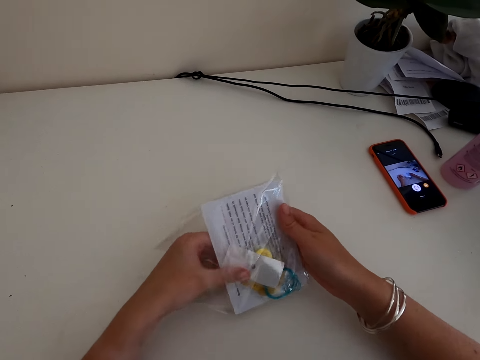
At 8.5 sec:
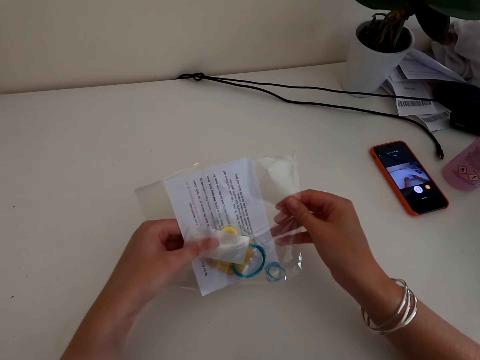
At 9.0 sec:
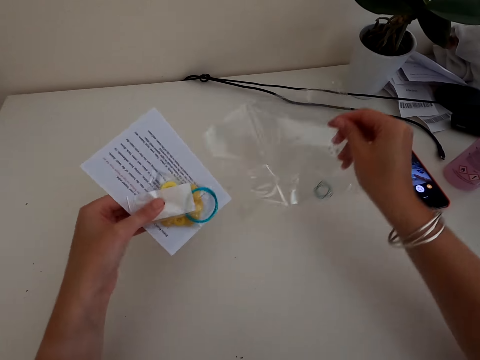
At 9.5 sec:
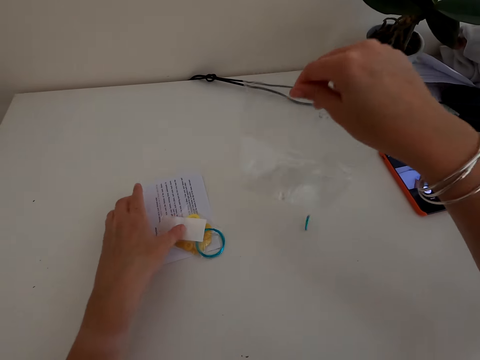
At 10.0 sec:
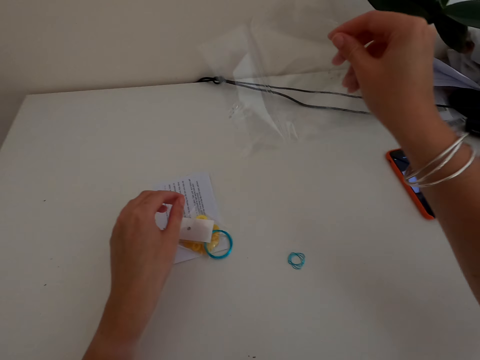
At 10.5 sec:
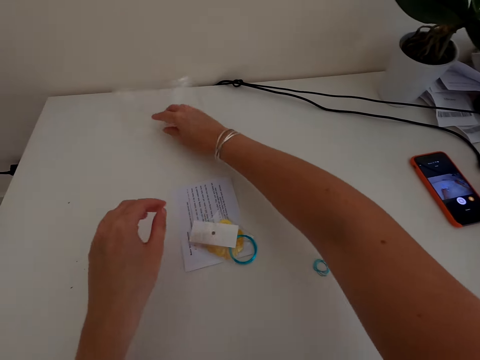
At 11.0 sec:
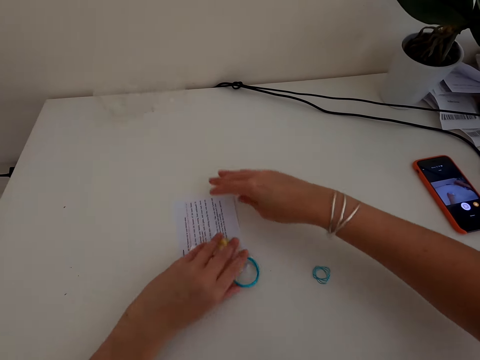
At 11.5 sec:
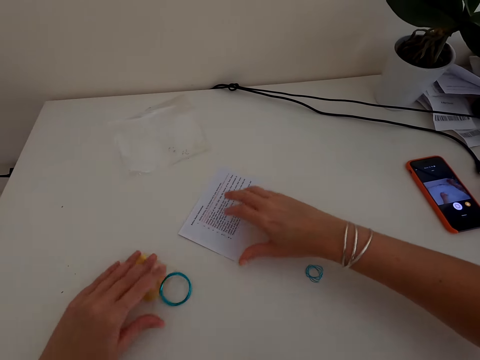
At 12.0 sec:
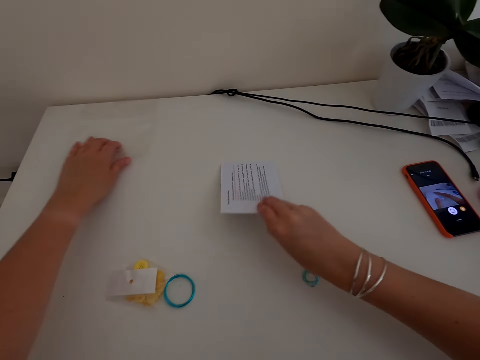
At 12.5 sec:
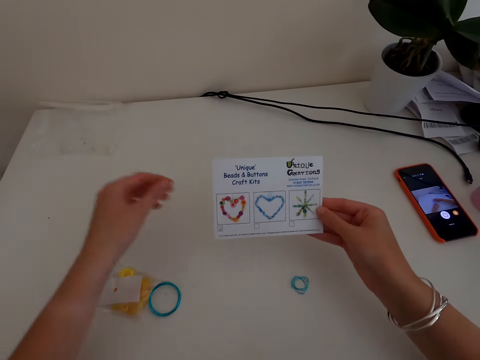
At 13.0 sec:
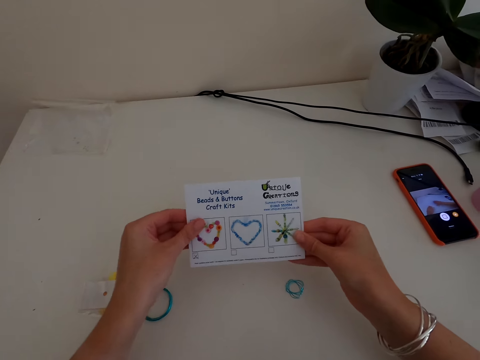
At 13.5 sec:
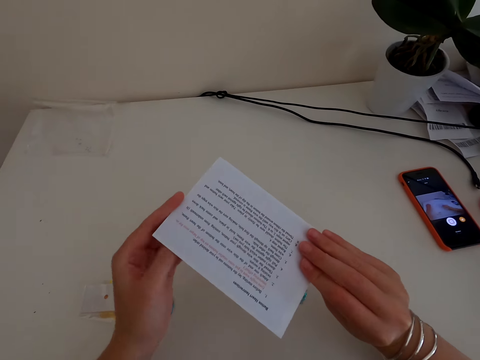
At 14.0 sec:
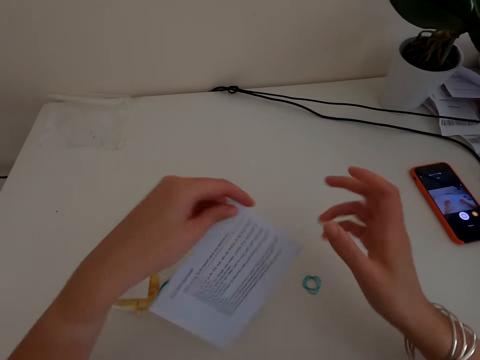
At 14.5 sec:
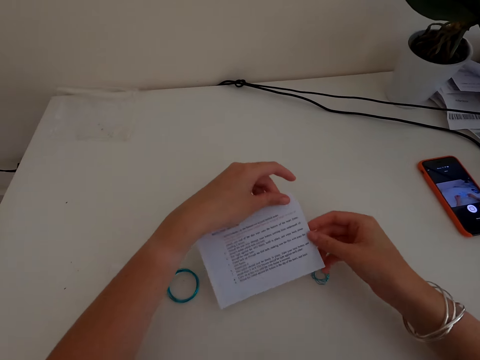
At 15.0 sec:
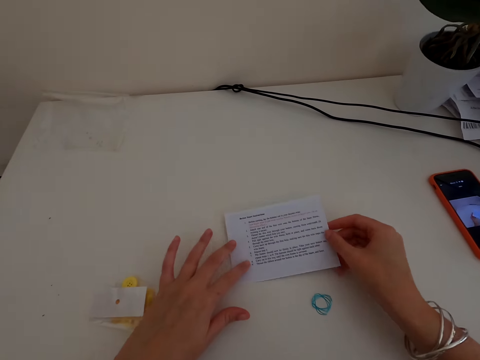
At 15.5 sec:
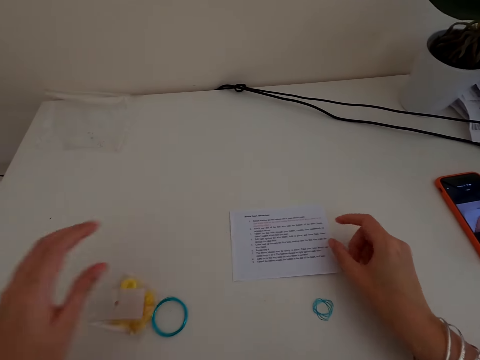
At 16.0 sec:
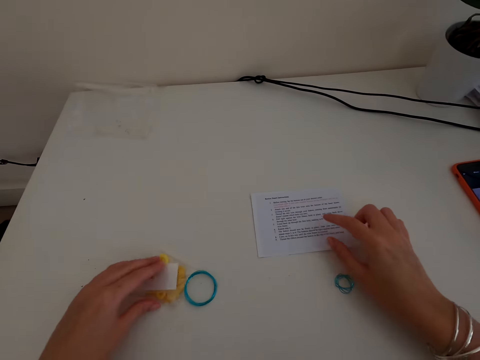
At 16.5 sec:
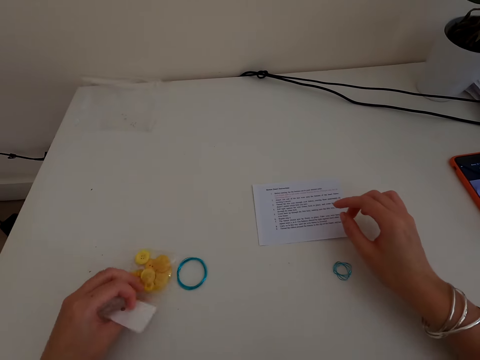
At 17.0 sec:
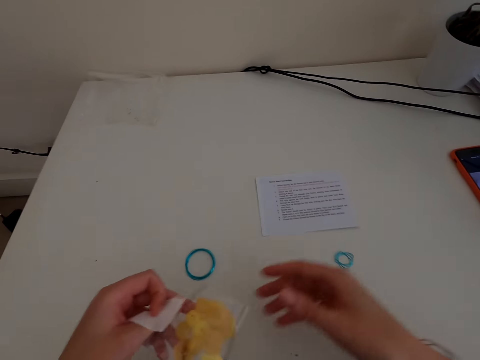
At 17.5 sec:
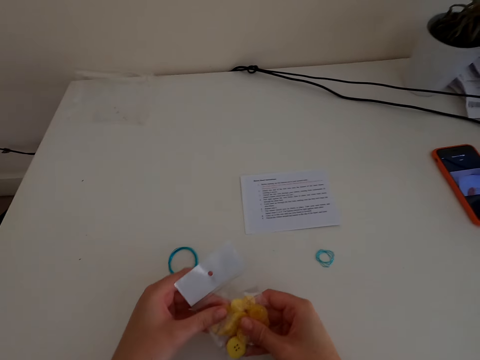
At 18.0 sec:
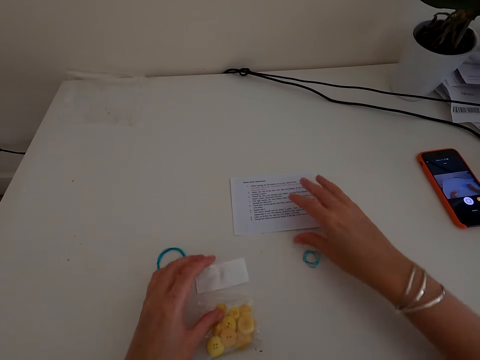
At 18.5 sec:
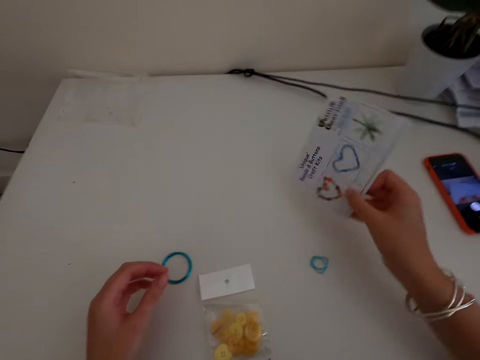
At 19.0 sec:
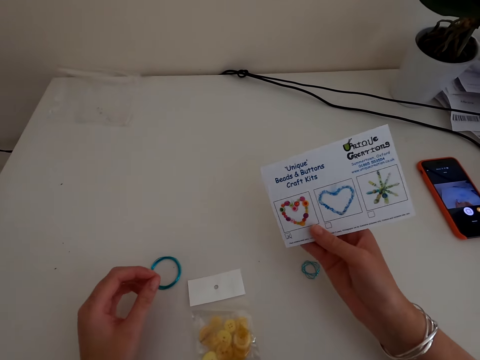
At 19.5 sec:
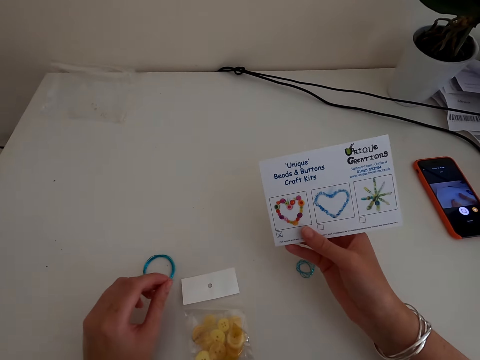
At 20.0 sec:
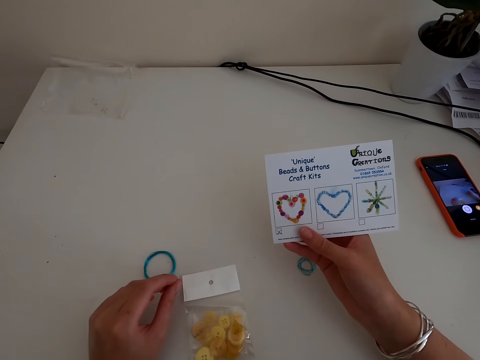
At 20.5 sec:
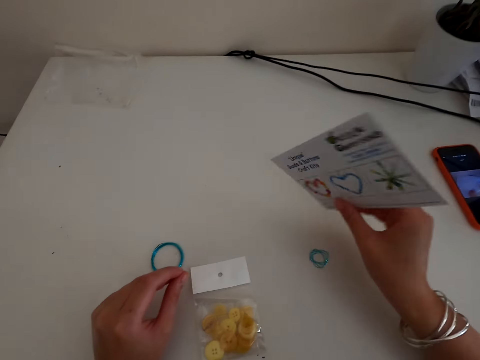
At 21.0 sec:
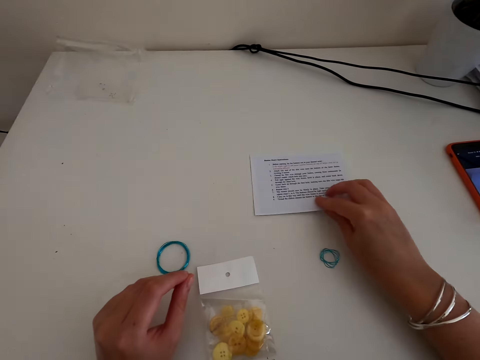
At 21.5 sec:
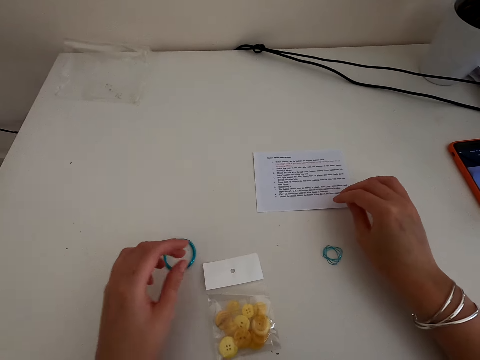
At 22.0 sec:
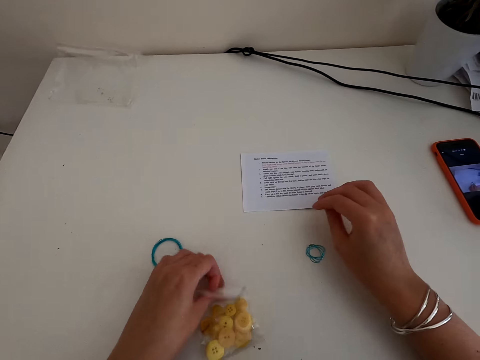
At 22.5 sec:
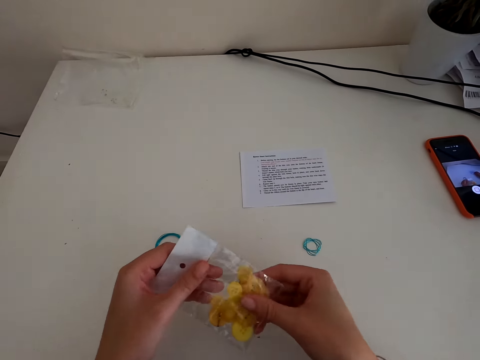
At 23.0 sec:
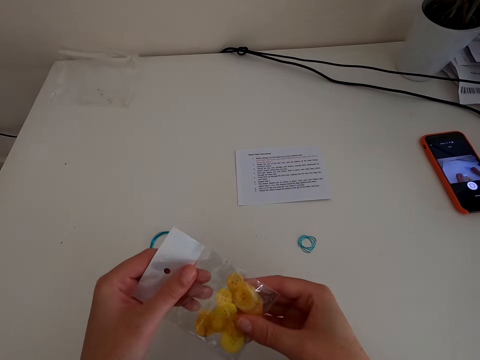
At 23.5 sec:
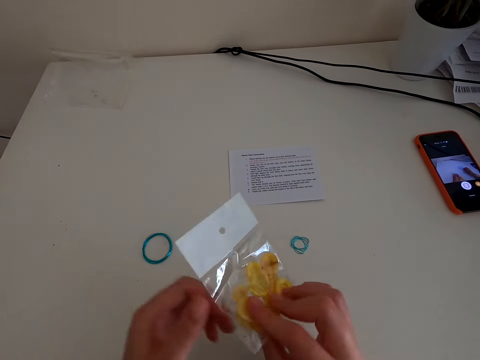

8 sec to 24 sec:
The camera wearer puts the items from the polythene bag on the table. They look at the paper. They pick up the polythene bag which has buttons. They put down the polythene bag. They look at the paper and put the paper down.

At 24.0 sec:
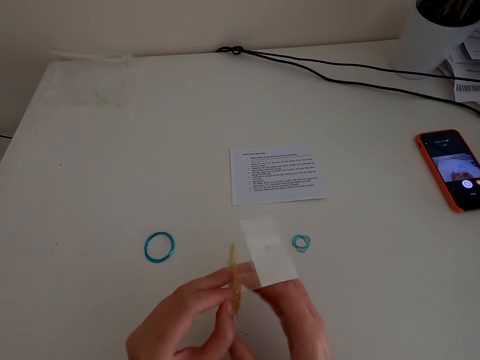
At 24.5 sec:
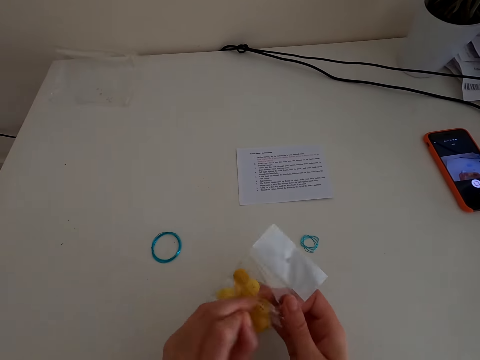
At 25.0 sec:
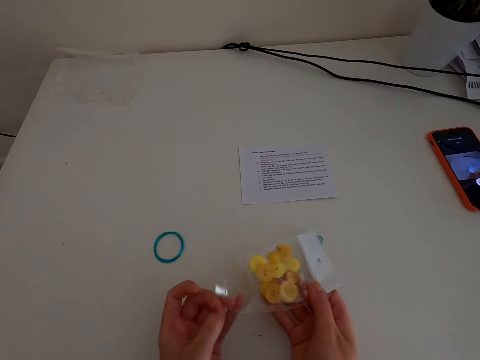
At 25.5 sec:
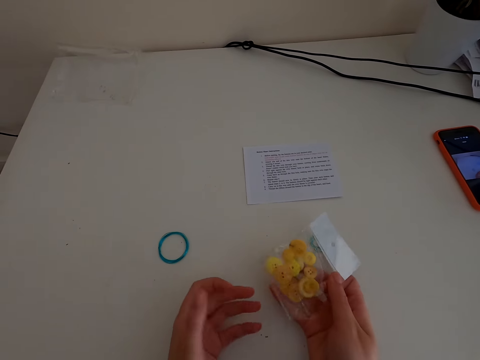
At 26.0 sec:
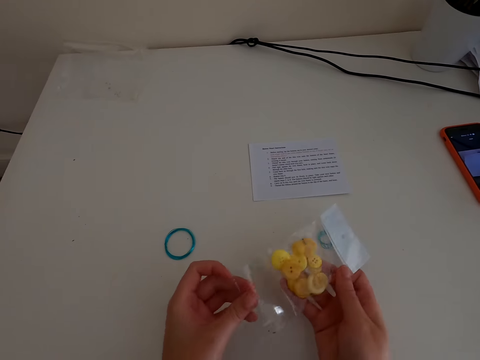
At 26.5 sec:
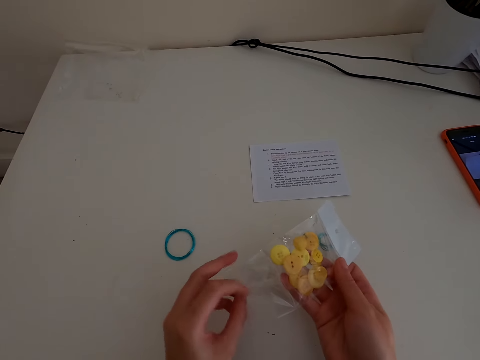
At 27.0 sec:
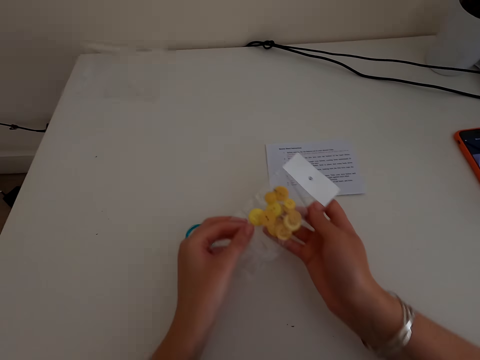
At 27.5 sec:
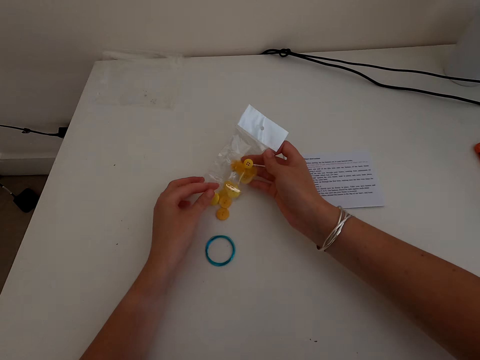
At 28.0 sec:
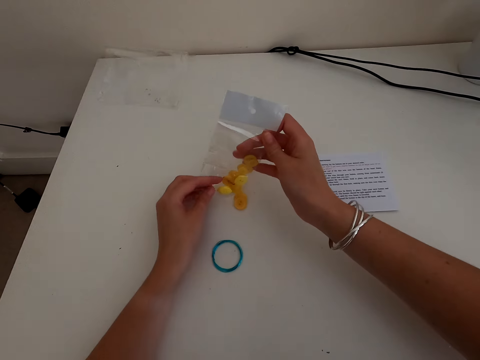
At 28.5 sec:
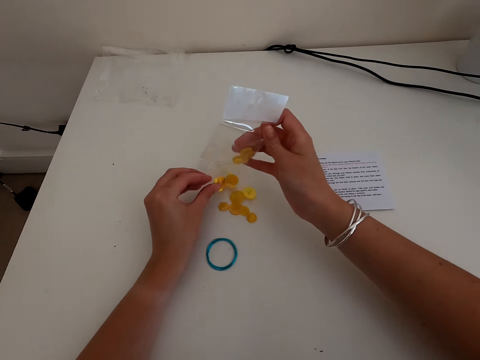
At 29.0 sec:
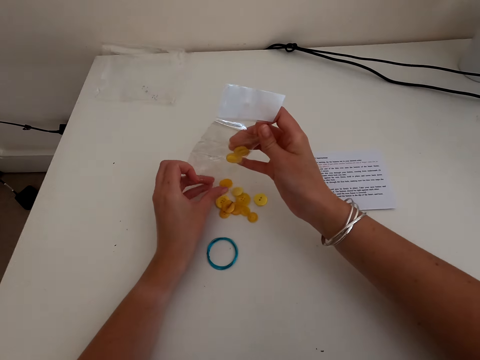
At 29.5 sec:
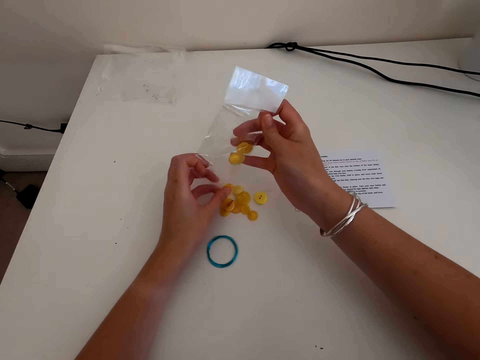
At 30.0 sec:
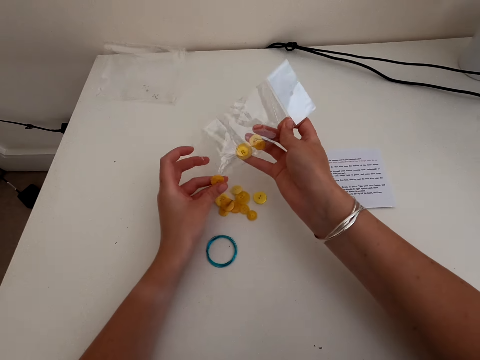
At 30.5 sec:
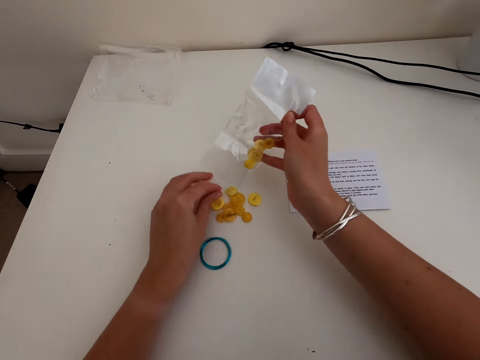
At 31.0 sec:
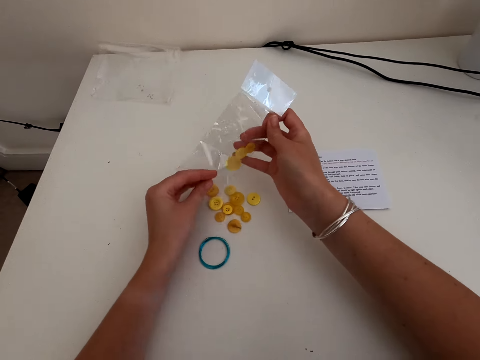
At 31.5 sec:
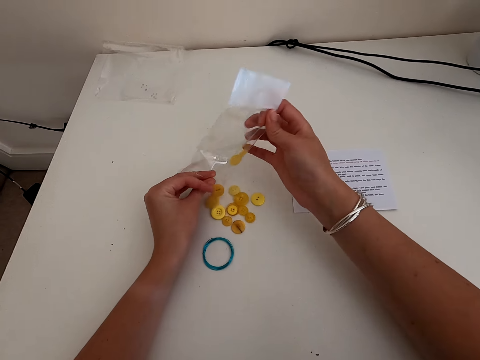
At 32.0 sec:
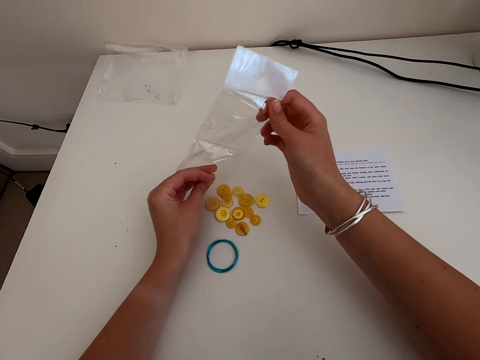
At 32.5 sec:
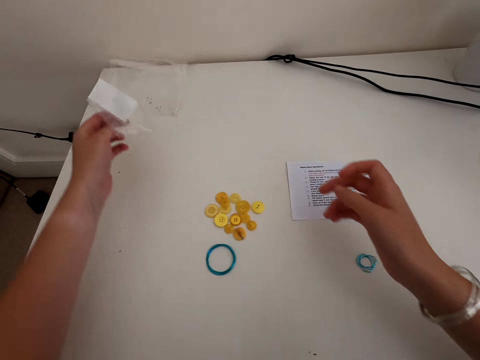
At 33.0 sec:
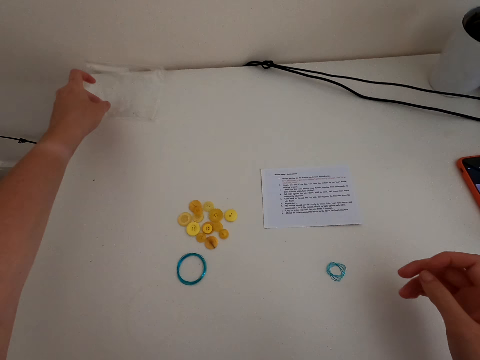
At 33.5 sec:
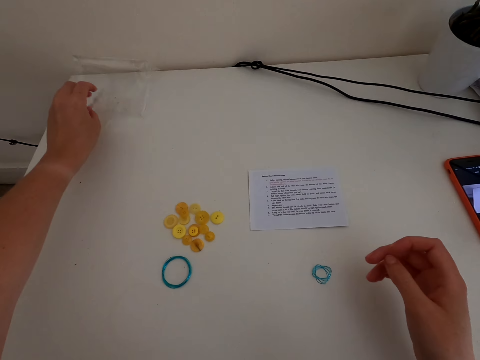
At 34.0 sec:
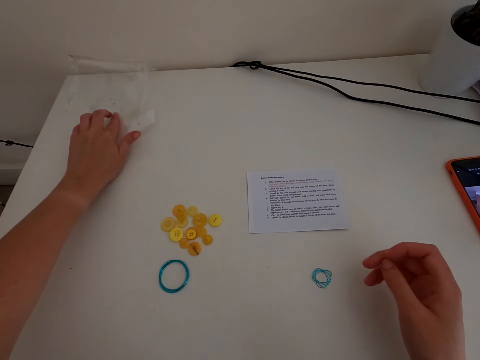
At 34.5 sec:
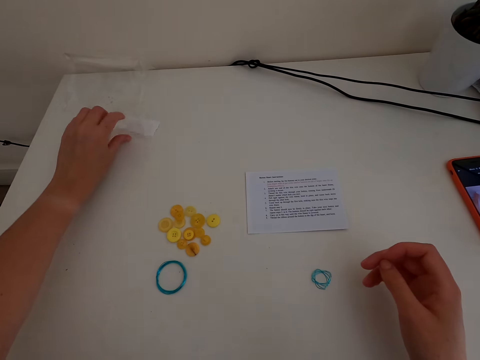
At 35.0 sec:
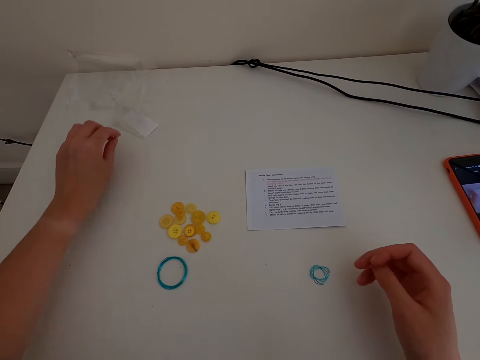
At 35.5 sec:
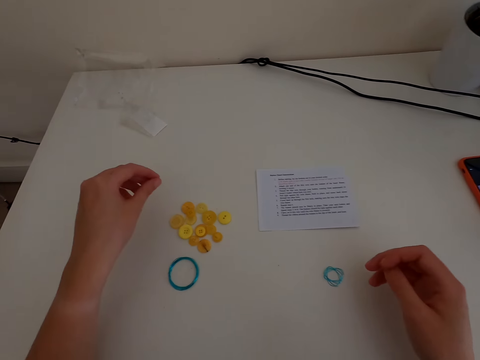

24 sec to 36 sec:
The camera wearer opens the polythene bag. They put the buttons on the table. They put the polythene bag on the table.
